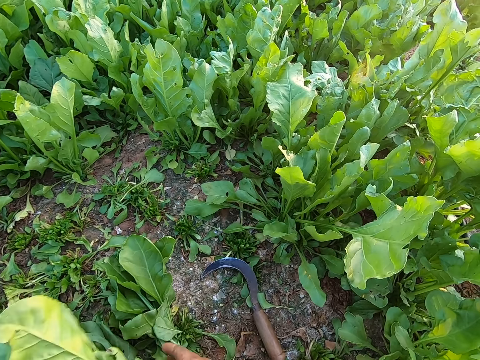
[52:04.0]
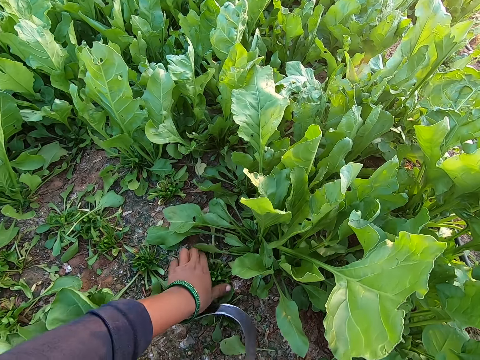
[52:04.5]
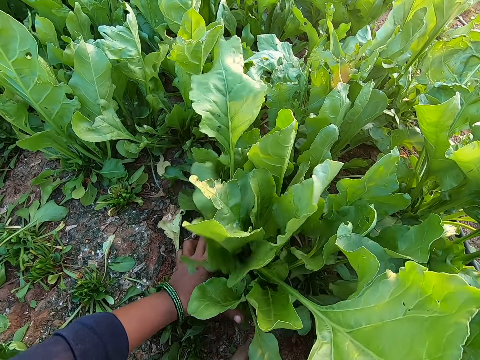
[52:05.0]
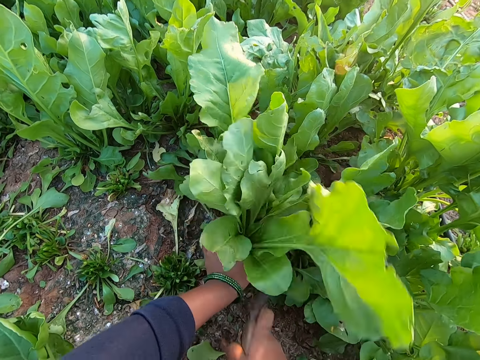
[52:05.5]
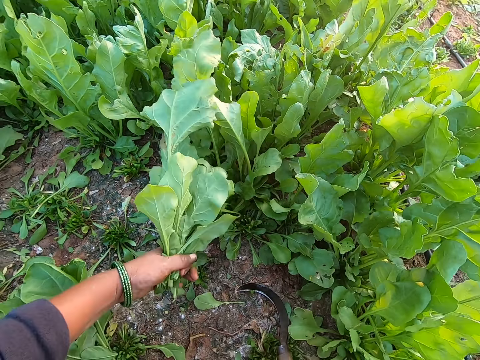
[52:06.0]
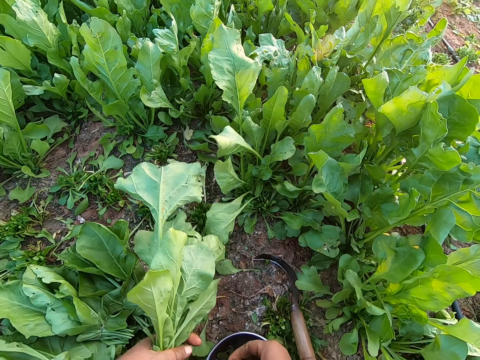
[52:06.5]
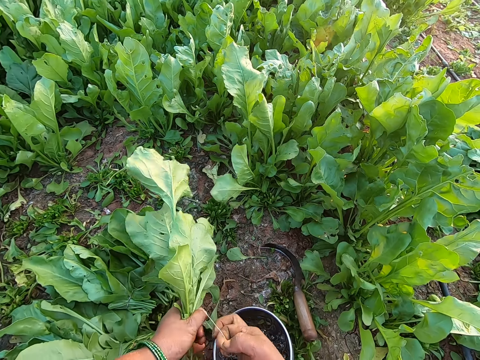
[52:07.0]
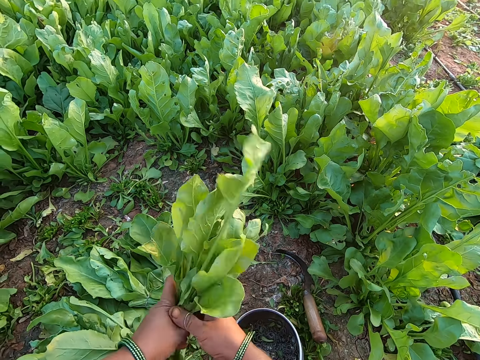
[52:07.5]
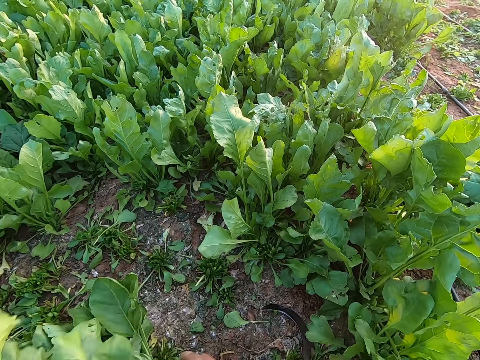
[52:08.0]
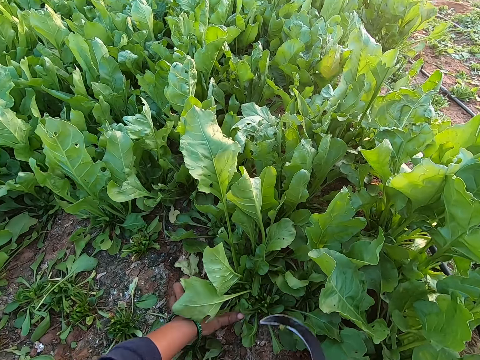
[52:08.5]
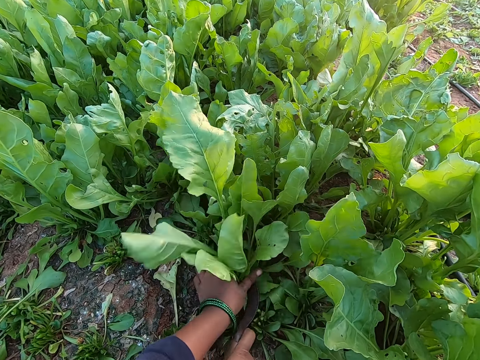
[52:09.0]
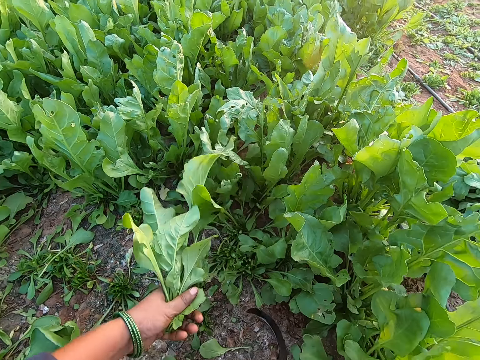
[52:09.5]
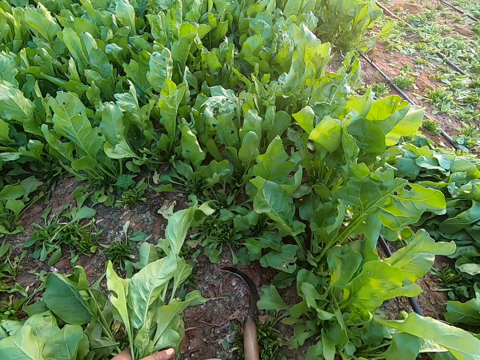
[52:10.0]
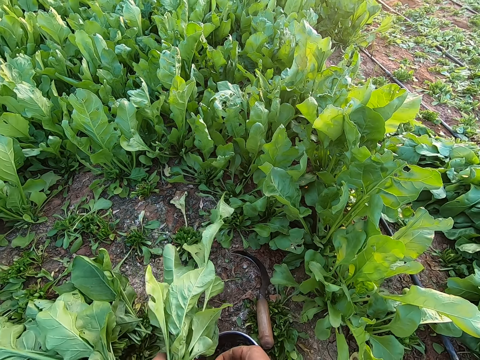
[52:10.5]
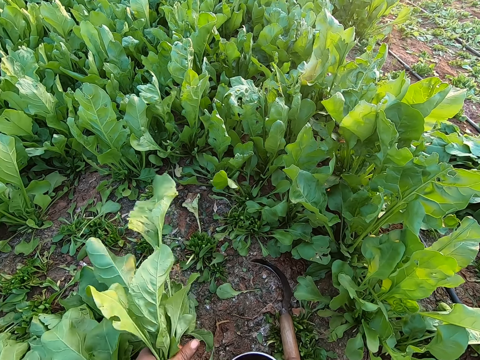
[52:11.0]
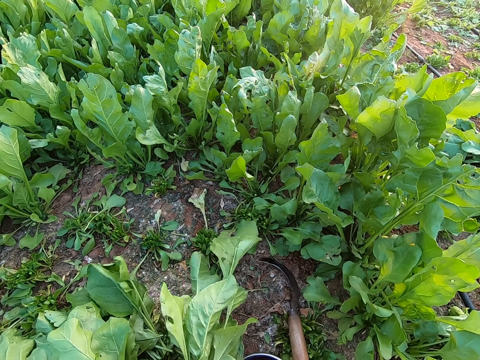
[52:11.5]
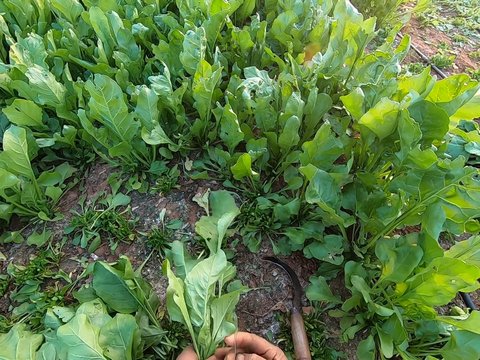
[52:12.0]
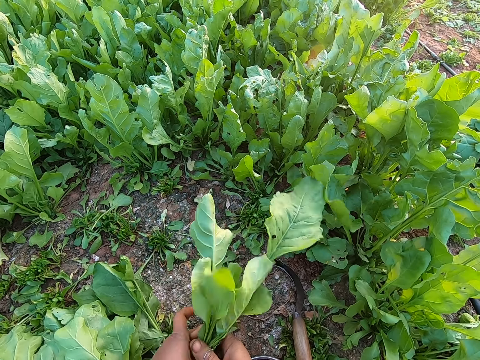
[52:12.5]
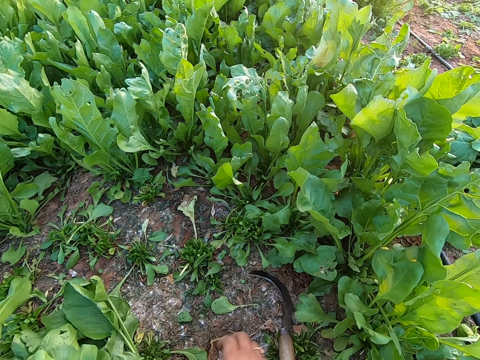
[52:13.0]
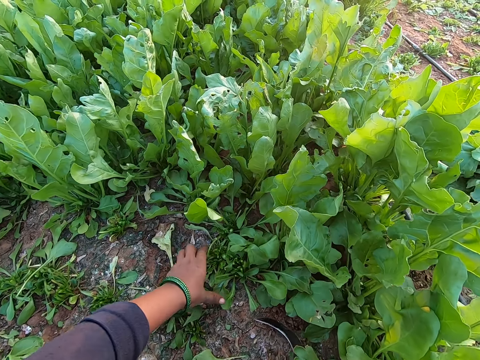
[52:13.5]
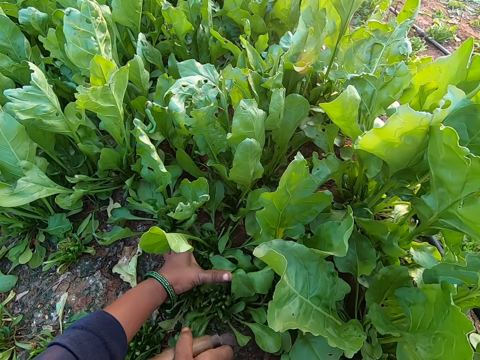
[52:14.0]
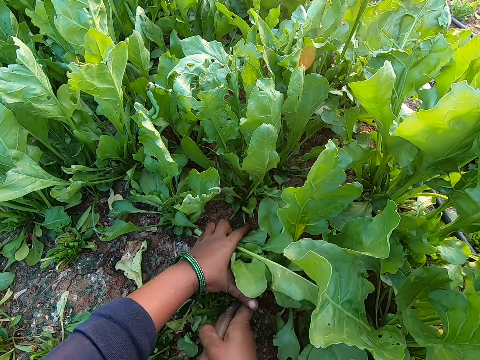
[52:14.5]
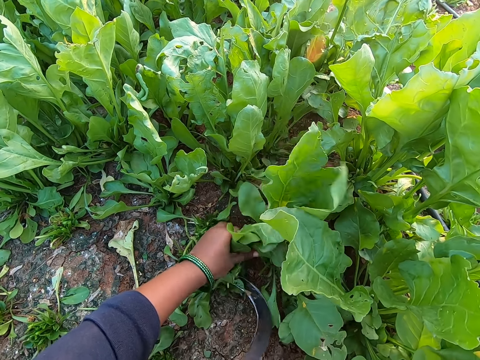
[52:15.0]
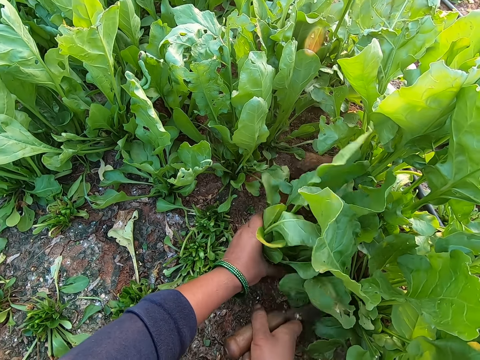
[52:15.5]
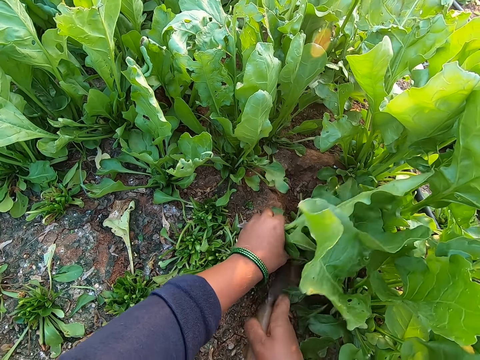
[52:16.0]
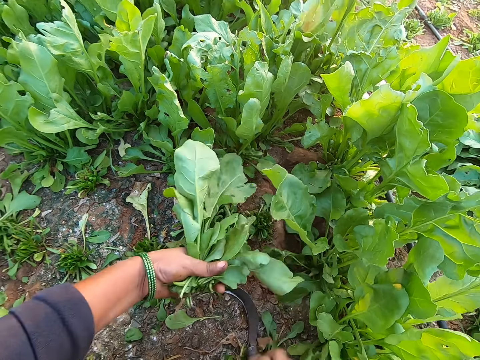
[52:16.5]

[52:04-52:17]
The camera wearer drops the bundle of vegetables on the heap of harvested vegetables on the floor with her right hand. She ties the vegetables with the band. She picks up the hand sickle from the floor with her right hand. She holds the vegetable on the floor with her left hand. She cuts the vegetable on the floor with the hand sickle in her right hand. She drops the hand sickle on the floor with her right hand. She picks up a rubber band from the plate on the floor with her right hand. She expands the rubber band with both hands. She binds the vegetable with the rubber in her right hand. She passes the vegetable to her right hand with her left hand. She drops the bundle of vegetables on the heap of harvested vegetables on the floor with her right hand. She picks up the hand sickle from the floor with her right hand. She holds the vegetable on the floor with her left hand. She cuts the vegetable on the floor with the hand sickle in her right hand. She drops the hand sickle on the floor with her right hand. She picks up the rubber band from the plate on the floor with her right hand. She expands the rubber band with both hands. She binds the vegetable with the rubber in her right hand. She passes the vegetable to her right hand with her left hand. She drops the bundle of vegetables on the heap of harvested vegetables on the floor with her right hand. She picks up the hand sickle from the floor with her right hand. She holds the vegetable on the floor with her left hand. She cuts the vegetable on the floor with the hand sickle in her right hand. She drops the hand sickle on the floor with her right hand.

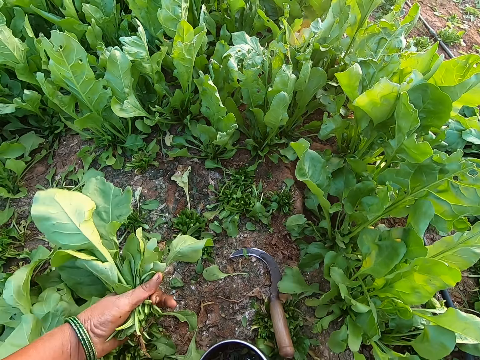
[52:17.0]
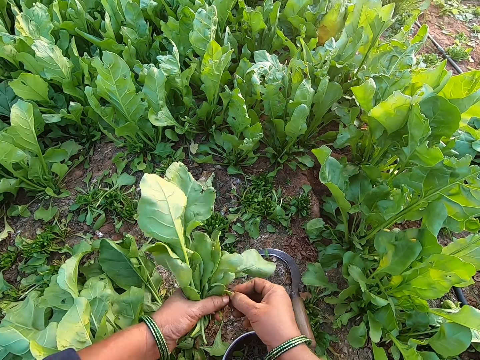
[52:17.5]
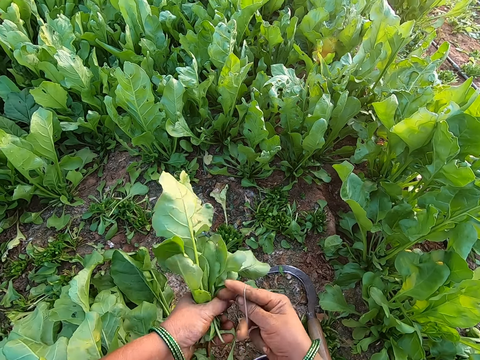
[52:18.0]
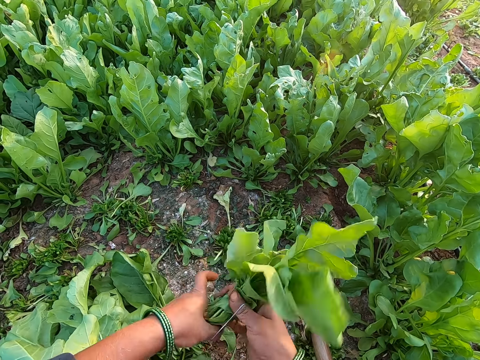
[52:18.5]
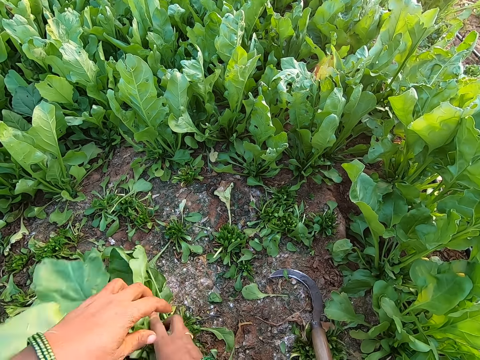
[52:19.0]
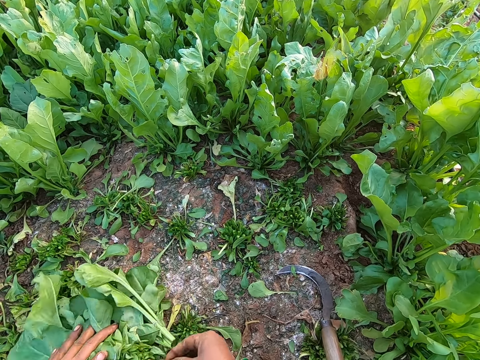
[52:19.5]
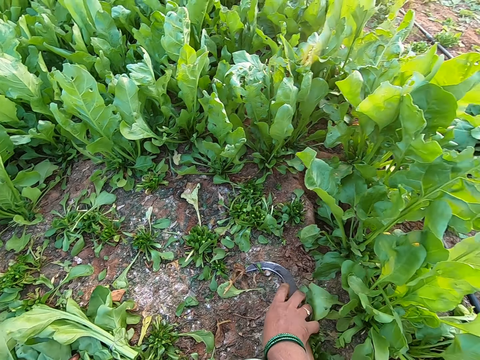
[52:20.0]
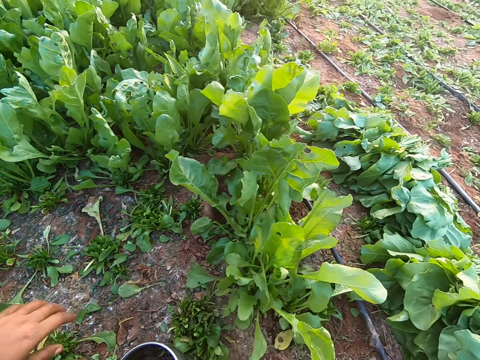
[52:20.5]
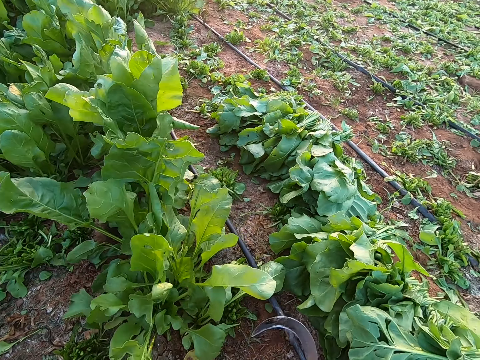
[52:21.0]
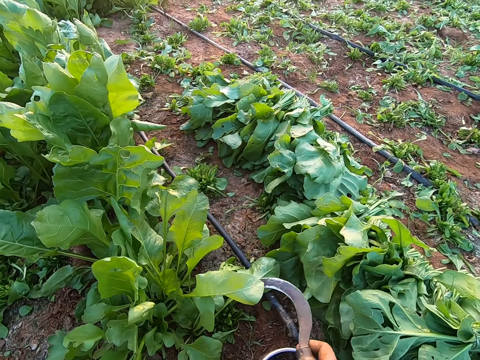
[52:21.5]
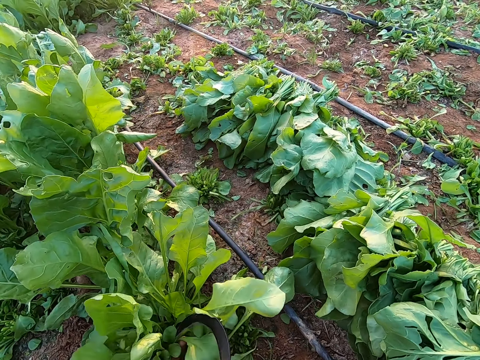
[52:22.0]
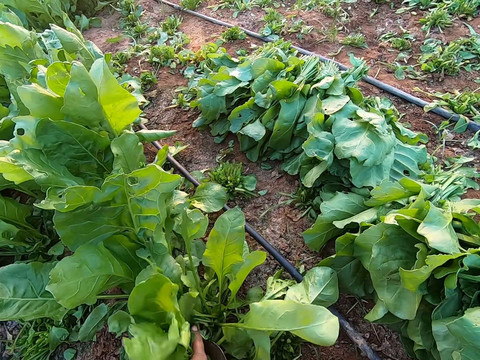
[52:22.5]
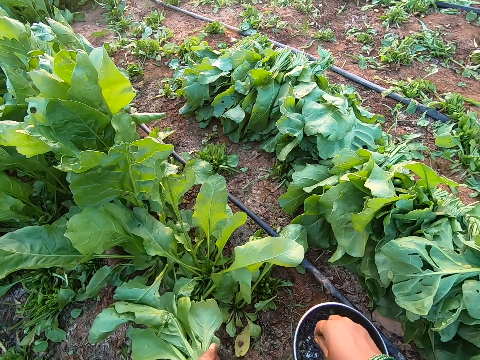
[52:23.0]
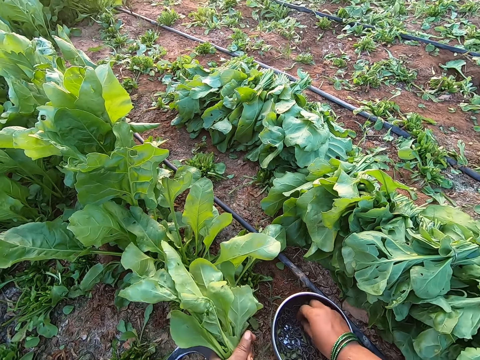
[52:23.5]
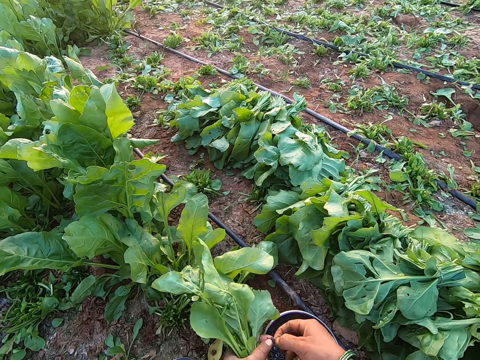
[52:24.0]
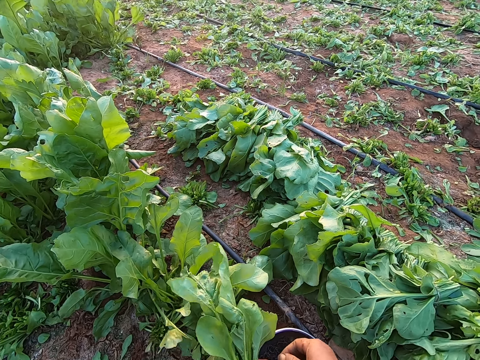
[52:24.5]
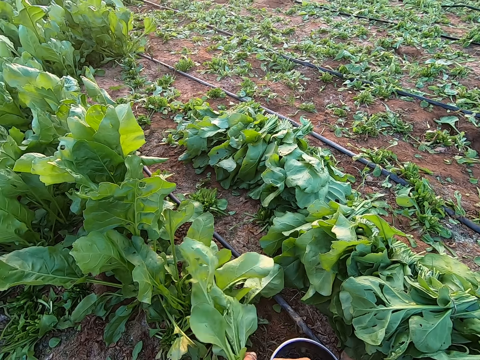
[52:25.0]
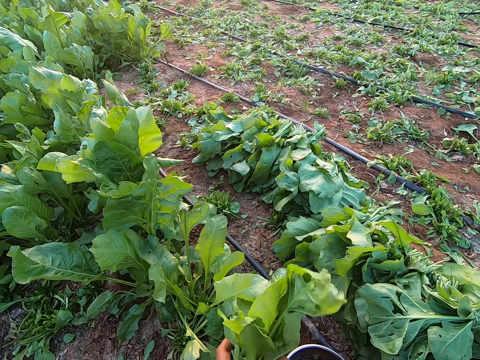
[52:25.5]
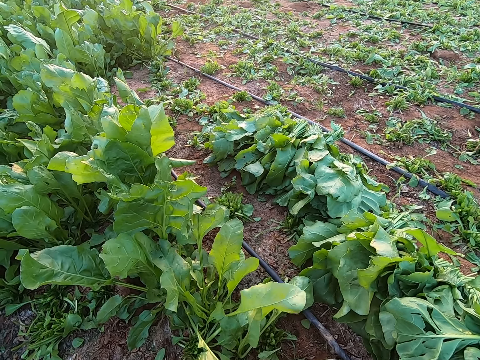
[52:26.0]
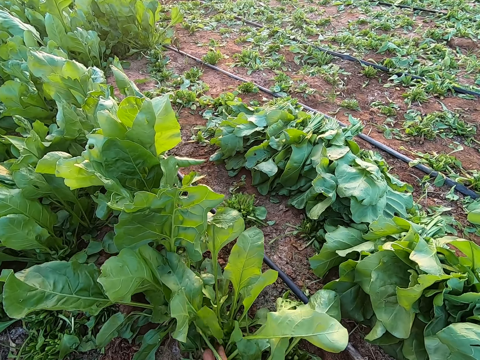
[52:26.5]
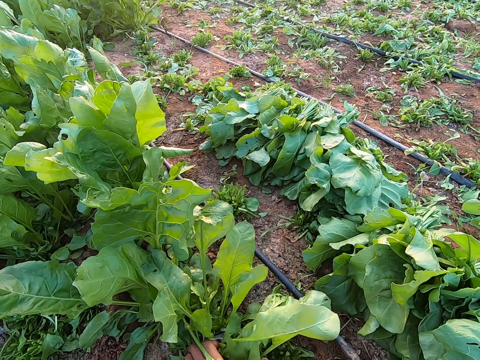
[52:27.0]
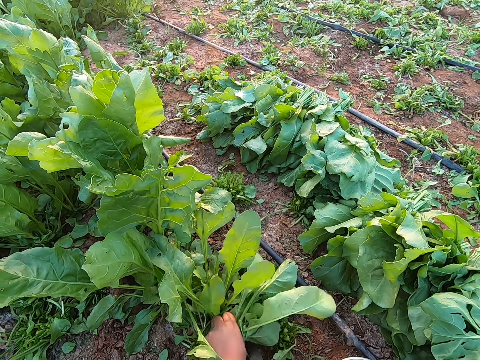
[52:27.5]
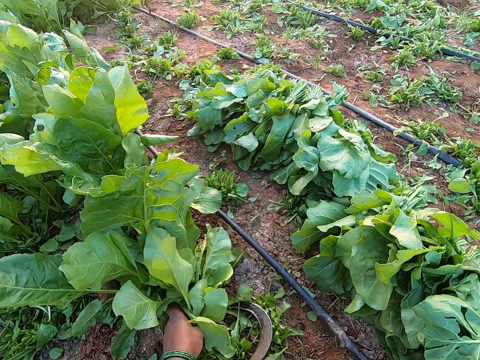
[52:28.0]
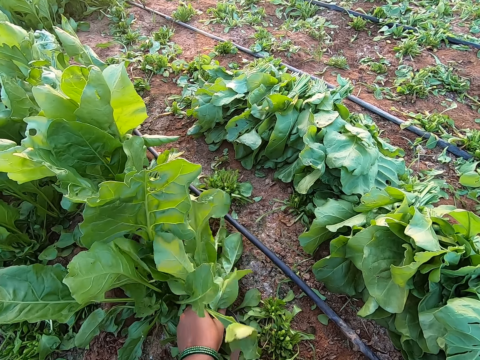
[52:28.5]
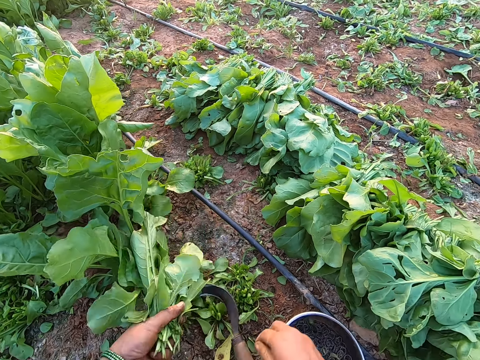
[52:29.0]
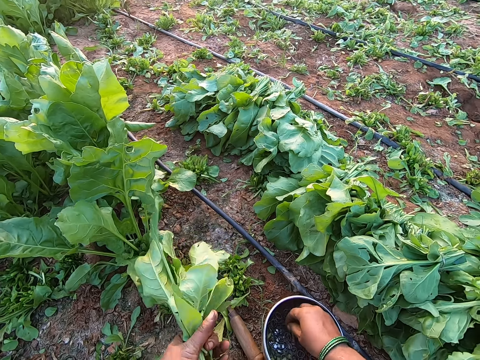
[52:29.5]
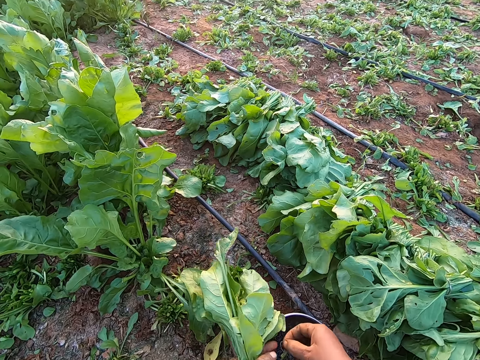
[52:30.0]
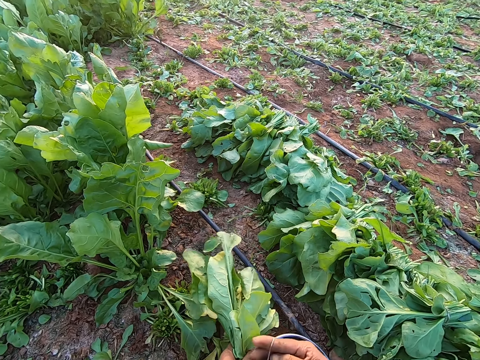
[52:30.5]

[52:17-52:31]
The camera wearer picks up a rubber band from the plate on the floor with her right hand. She expands the rubber band with both hands. She binds the vegetable with the rubber in her right hand. She passes the vegetable to her right hand with her left hand. She drops the bundle of vegetables on the heap of harvested vegetables on the floor with her right hand. She picks up the hand sickle from the floor with her right hand. She drops the plate on the floor with her left hand. She holds the vegetable on the floor with her left hand. She cuts the vegetable on the floor with the hand sickle in her right hand. She picks up the rubber band from the plate on the floor with her right hand. She expands the rubber band with both hands. She binds the vegetable with the rubber in her right hand. She passes the vegetable to her right hand with her left hand. She cuts the vegetable on the floor with the hand sickle in her right hand. She drops the hand sickle on the floor with her right hand. She picks up the rubber band from the plate on the floor with her right hand. She expands the rubber band with both hands.
